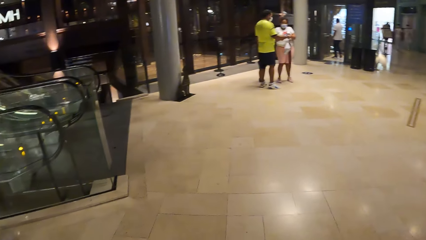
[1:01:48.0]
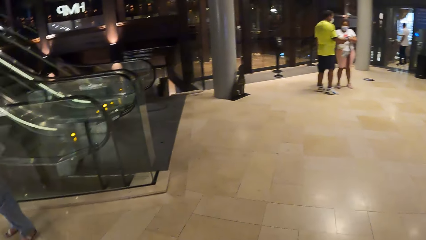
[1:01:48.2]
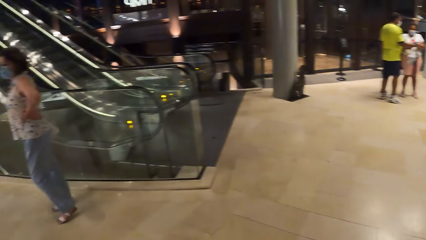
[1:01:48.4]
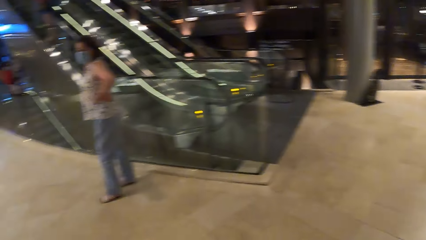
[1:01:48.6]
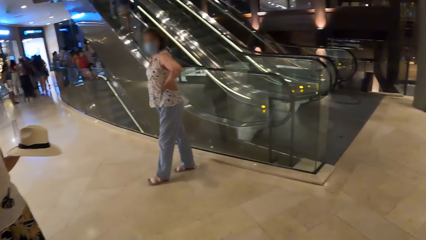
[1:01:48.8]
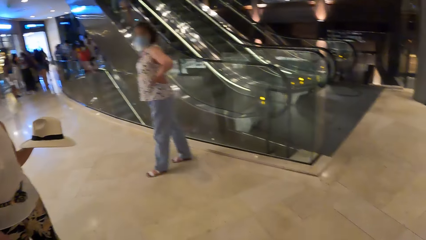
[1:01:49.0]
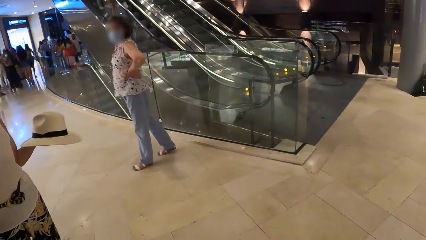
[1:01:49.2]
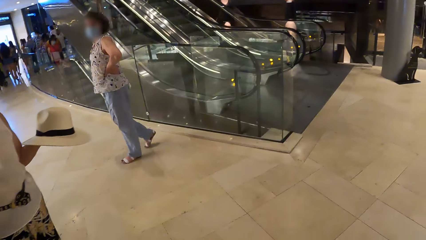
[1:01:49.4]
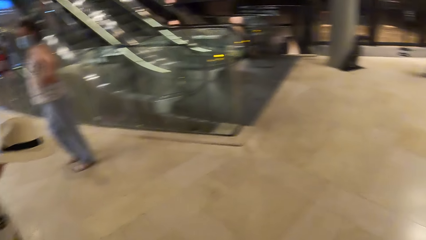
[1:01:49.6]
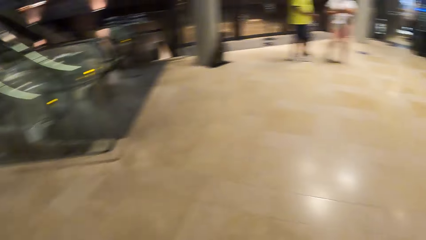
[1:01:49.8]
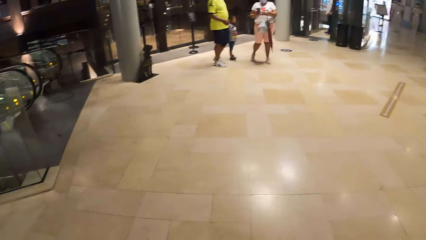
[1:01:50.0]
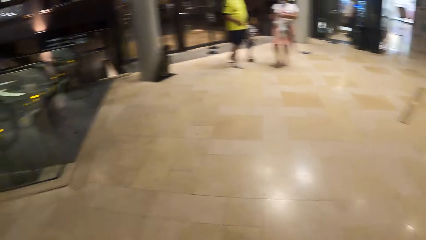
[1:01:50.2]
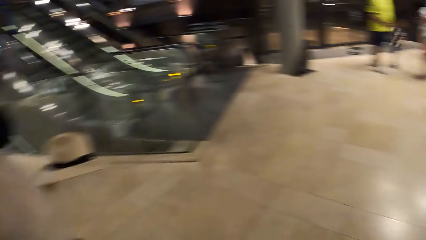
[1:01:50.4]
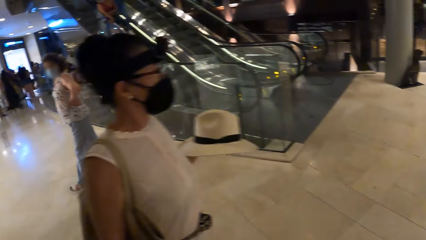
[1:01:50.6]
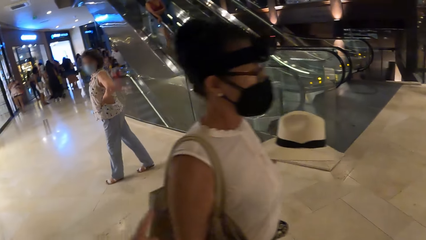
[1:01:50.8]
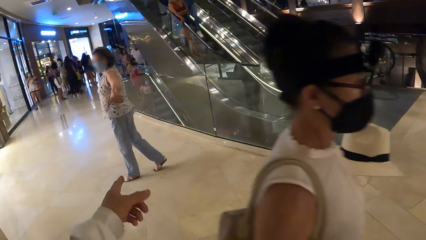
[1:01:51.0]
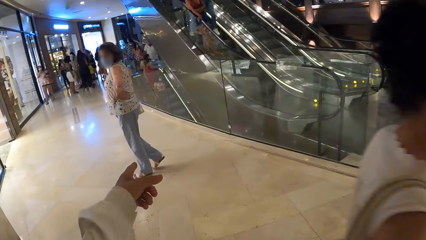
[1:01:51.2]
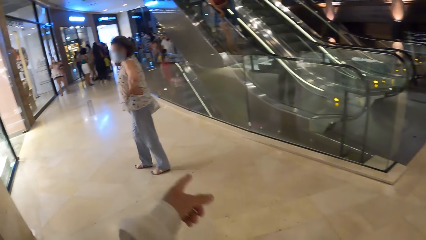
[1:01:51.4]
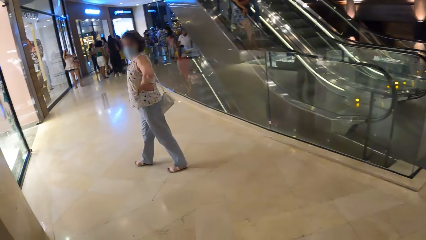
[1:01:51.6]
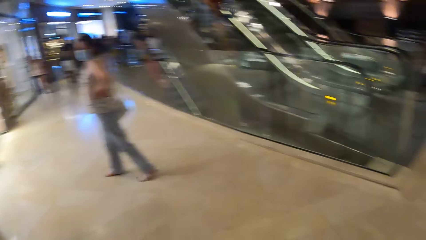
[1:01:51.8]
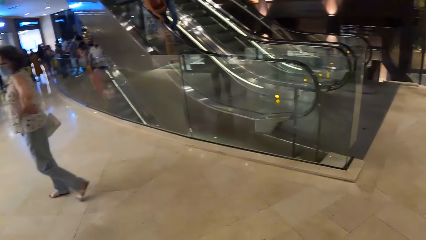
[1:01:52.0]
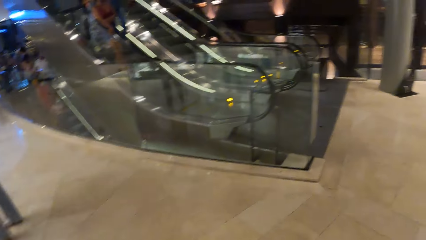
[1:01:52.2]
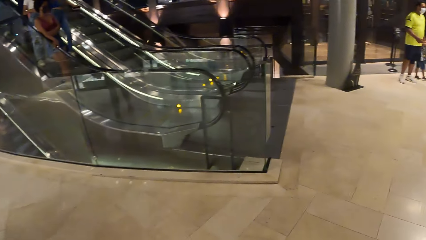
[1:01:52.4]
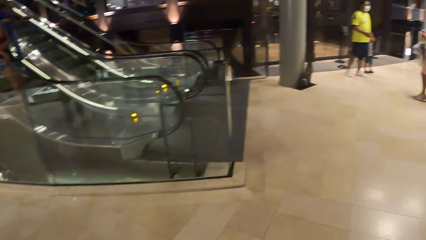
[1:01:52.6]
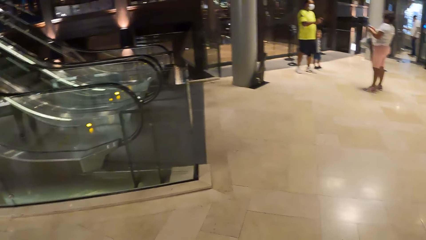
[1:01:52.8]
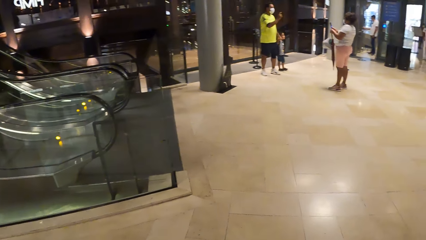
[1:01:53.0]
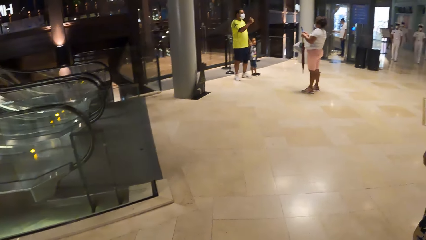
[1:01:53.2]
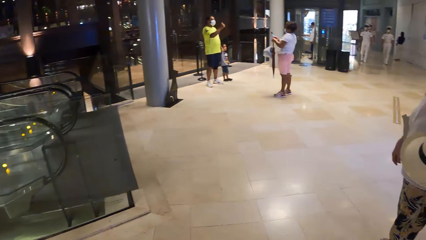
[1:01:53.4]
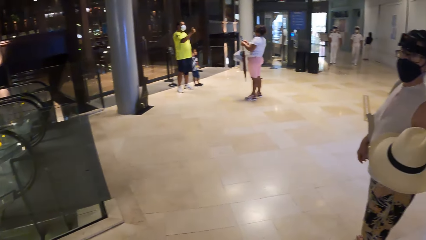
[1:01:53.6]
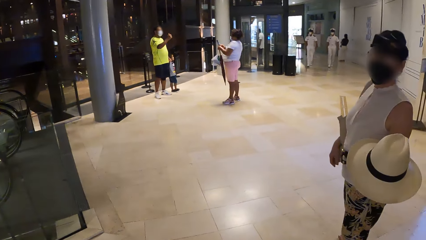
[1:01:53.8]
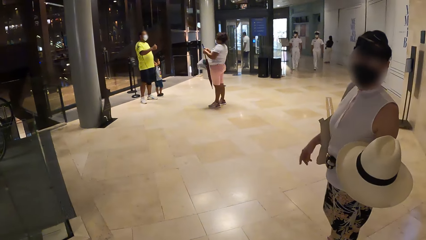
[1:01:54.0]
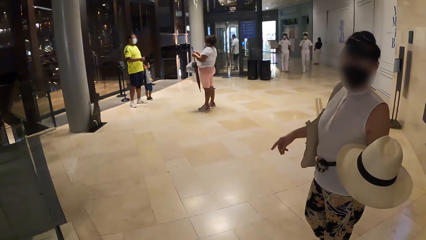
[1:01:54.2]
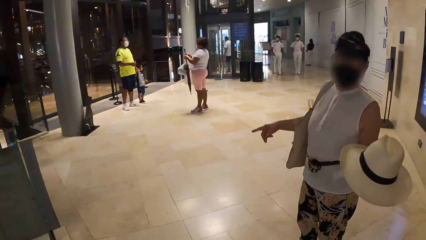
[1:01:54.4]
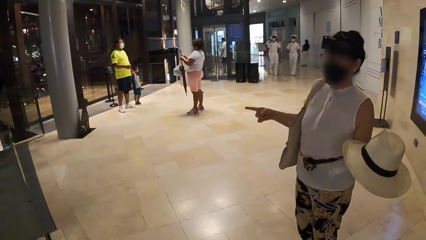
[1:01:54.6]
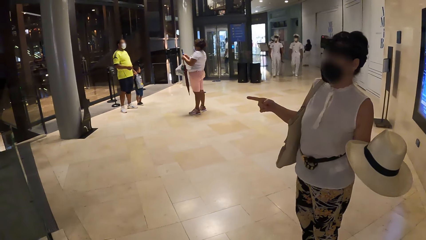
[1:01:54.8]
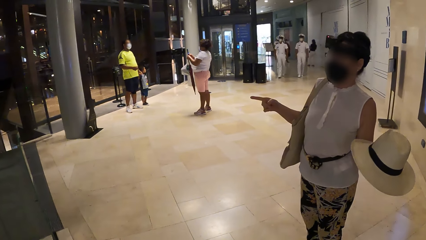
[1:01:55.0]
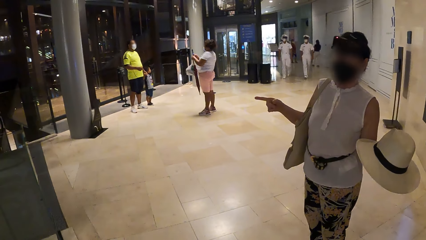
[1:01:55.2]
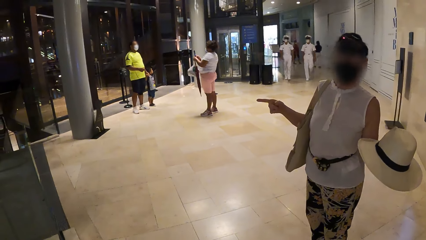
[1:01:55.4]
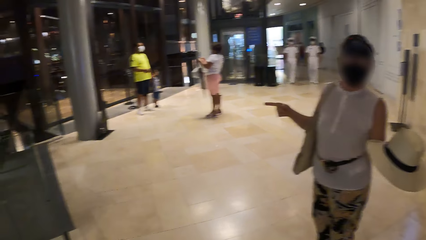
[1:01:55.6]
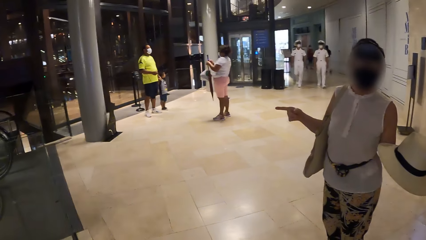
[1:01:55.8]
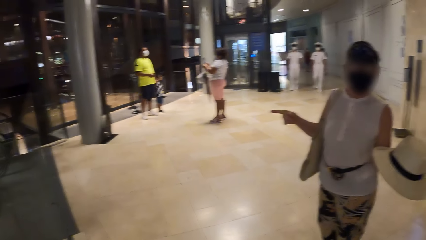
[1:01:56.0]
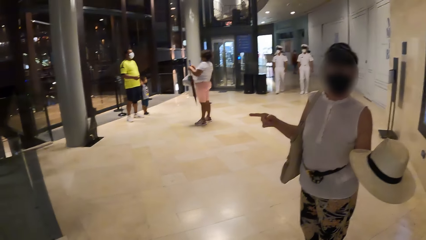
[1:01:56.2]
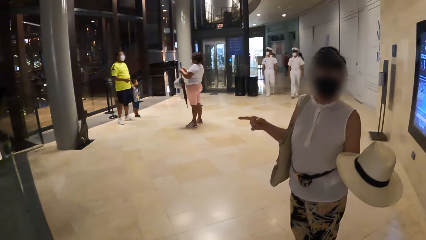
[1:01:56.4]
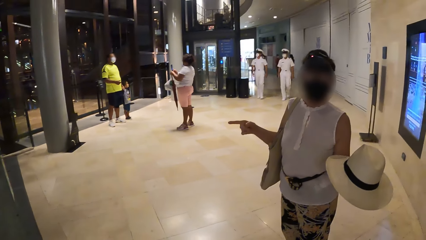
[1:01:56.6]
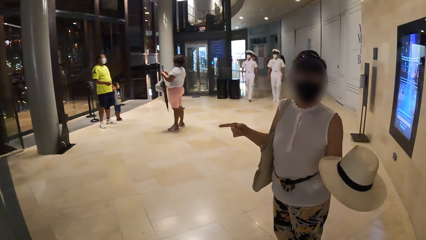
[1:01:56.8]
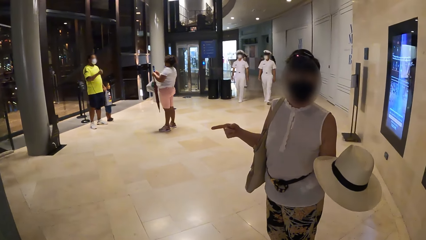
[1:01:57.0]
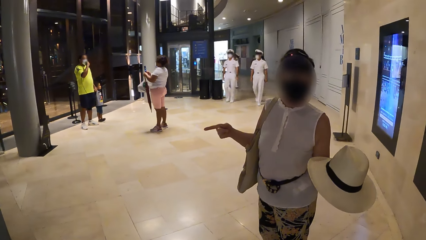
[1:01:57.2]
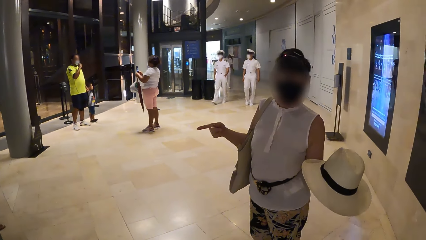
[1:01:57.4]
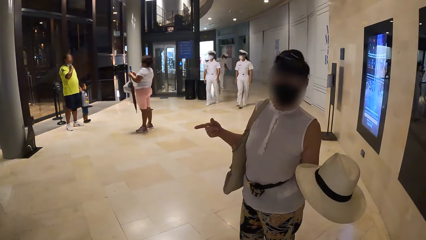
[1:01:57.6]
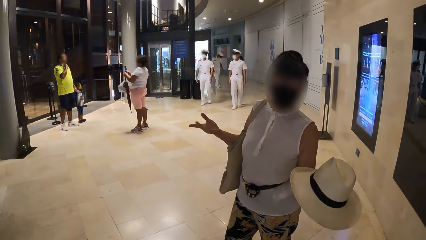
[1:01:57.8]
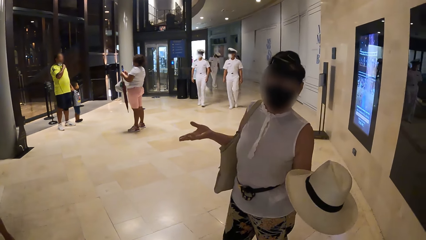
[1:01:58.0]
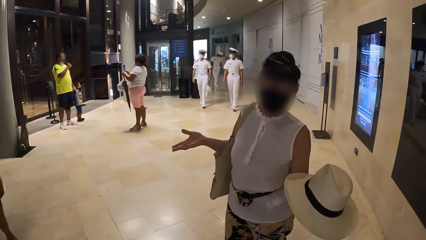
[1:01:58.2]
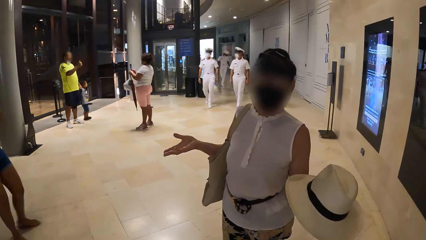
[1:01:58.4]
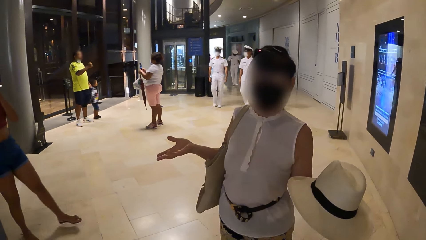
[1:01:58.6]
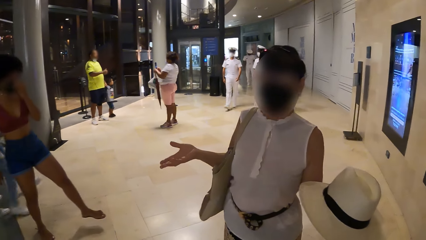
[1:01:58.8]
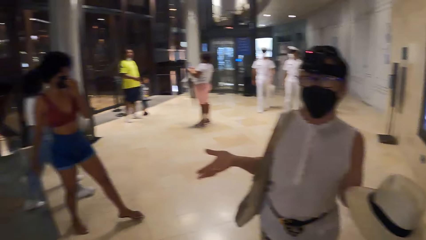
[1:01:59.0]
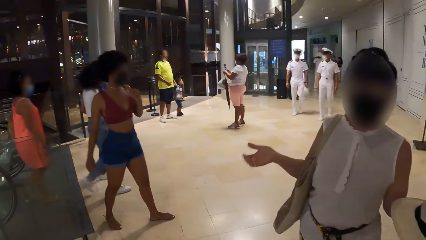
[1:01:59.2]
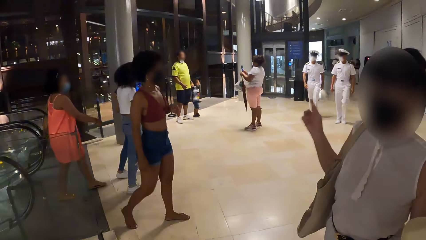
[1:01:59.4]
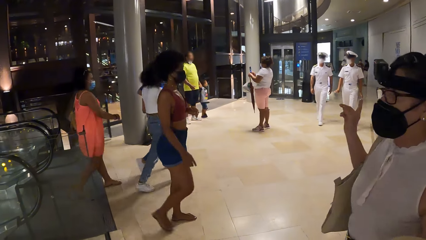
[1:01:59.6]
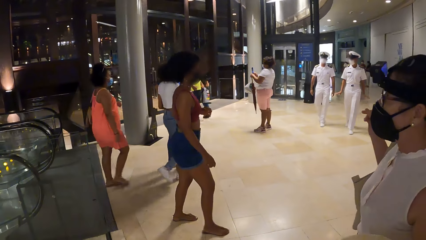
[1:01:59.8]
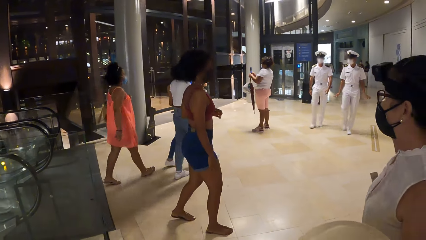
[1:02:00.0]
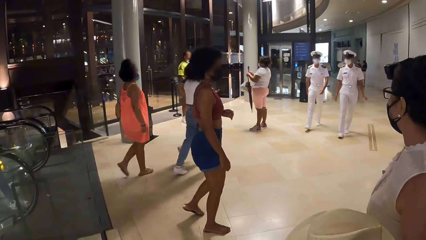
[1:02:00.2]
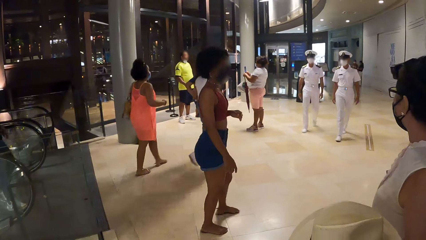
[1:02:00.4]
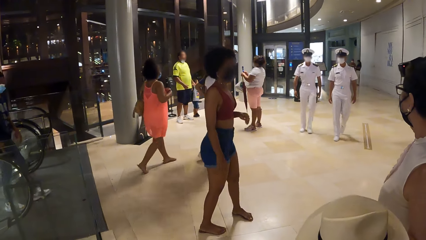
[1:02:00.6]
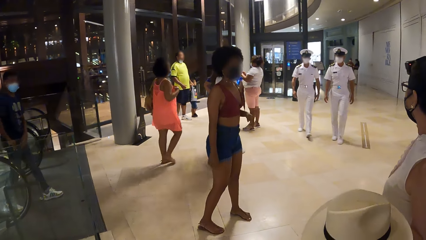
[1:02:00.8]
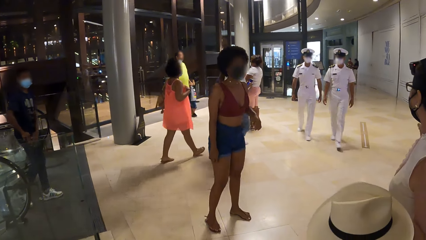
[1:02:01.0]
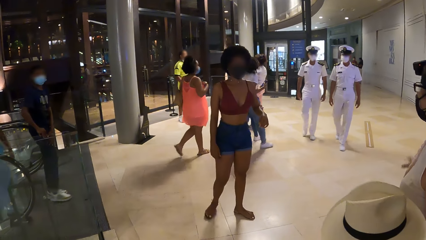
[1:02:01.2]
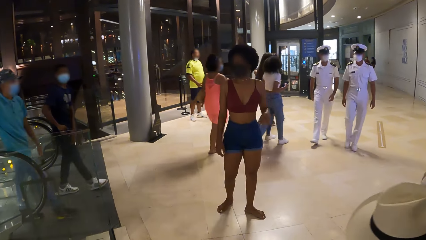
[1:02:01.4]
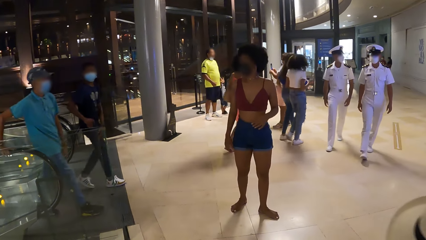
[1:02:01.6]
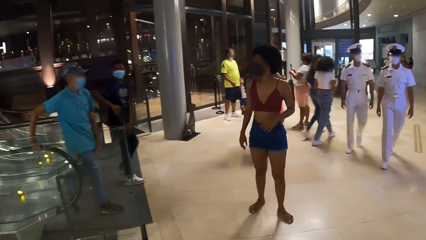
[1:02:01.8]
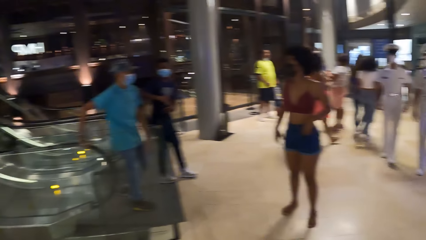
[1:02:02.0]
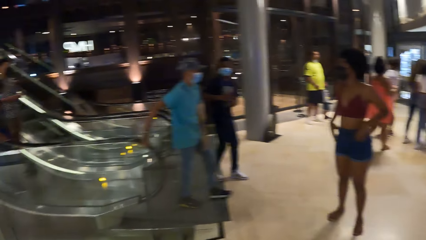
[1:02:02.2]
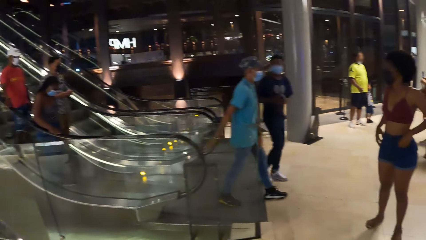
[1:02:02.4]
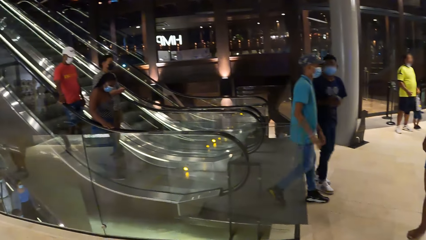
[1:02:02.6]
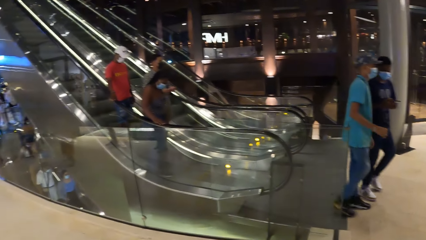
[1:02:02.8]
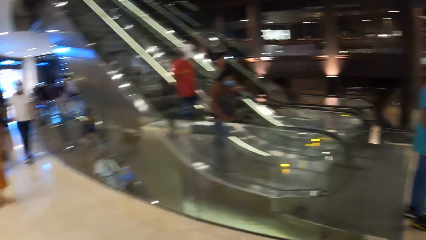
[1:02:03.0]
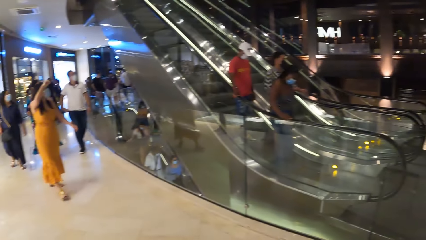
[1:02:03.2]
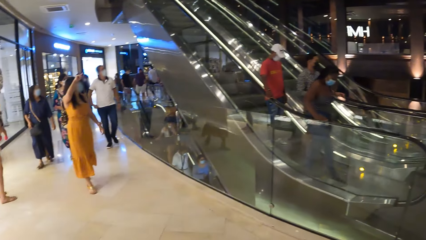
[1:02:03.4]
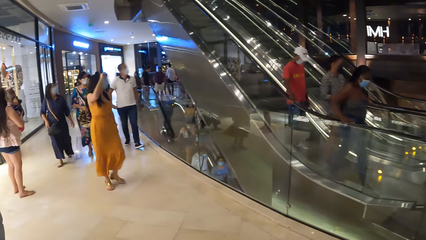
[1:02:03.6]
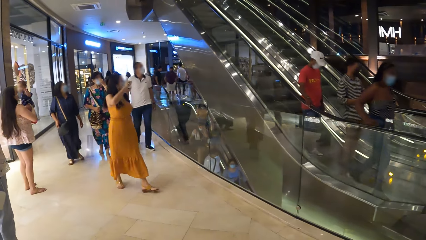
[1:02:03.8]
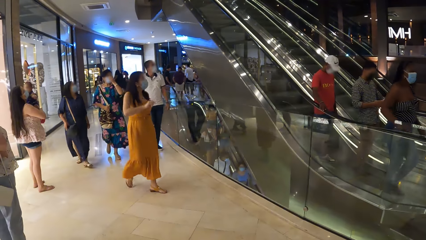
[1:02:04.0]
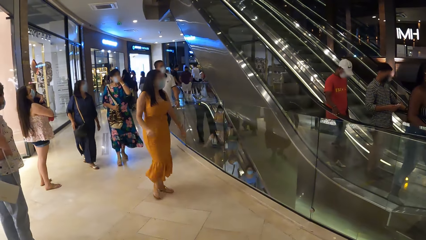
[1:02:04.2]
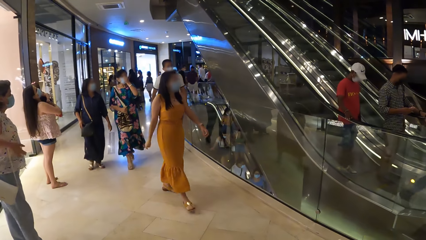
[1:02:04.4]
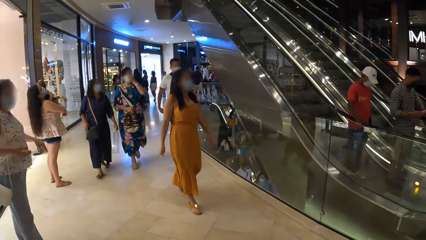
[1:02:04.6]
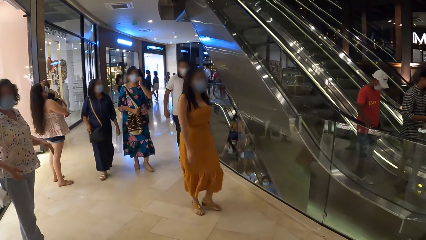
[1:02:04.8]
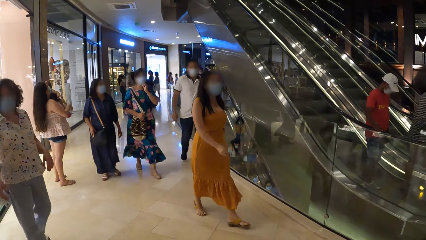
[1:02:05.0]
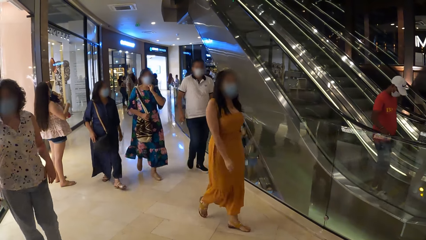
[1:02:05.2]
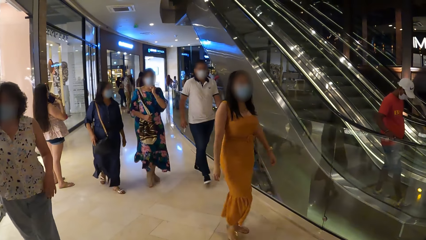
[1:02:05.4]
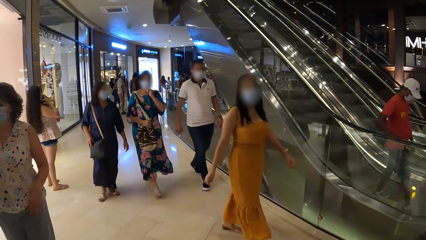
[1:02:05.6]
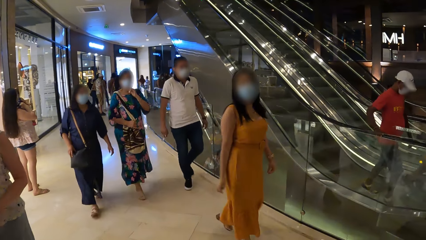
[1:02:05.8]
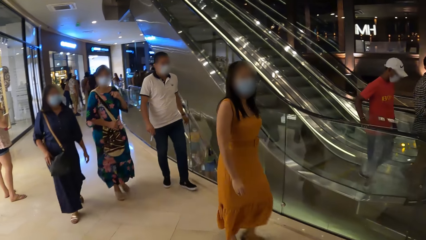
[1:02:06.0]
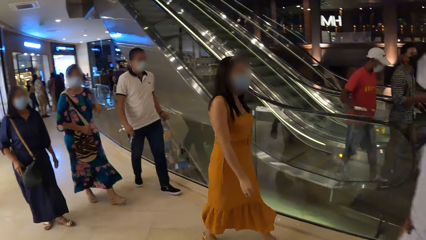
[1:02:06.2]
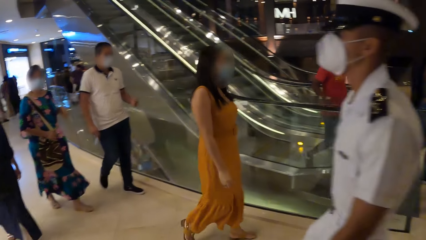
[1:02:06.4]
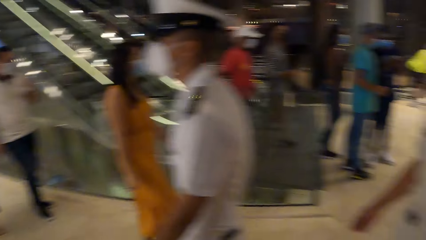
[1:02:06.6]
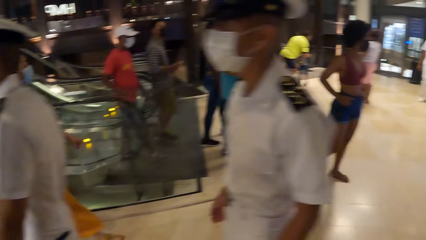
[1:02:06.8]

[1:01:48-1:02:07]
The camera wearer looks around the mall. They move around. A lady moves around. The camera wearer points a finger. They look around. They interact with the lady. They look around. They look at the escalator.
